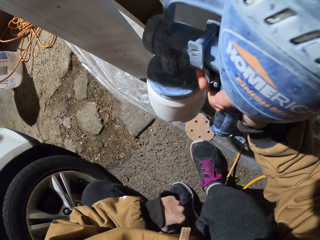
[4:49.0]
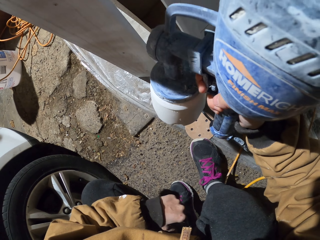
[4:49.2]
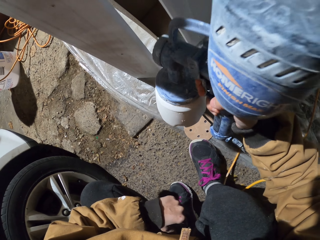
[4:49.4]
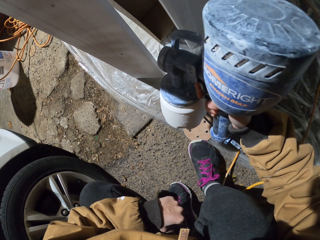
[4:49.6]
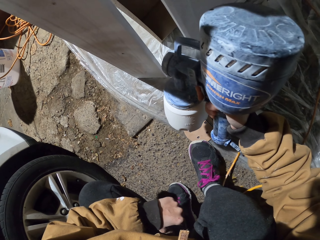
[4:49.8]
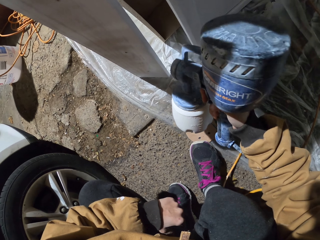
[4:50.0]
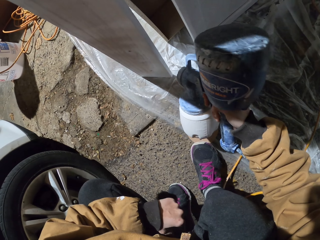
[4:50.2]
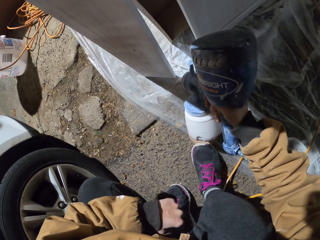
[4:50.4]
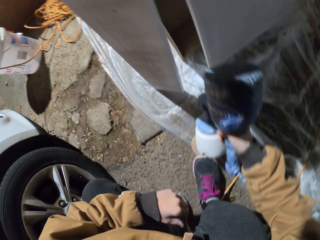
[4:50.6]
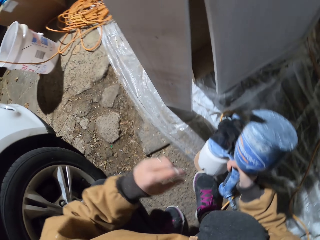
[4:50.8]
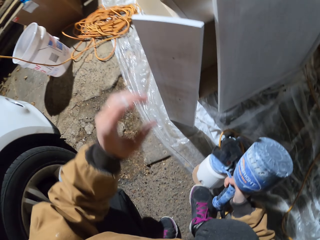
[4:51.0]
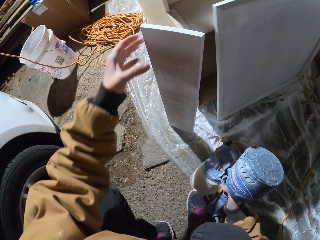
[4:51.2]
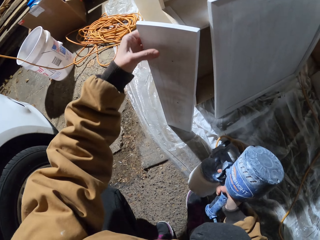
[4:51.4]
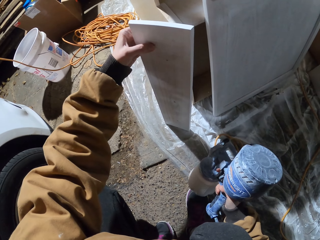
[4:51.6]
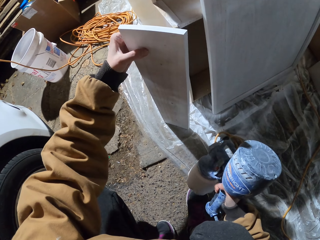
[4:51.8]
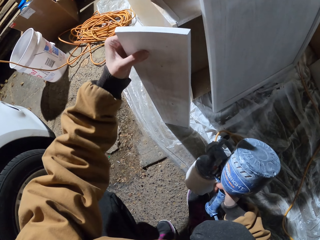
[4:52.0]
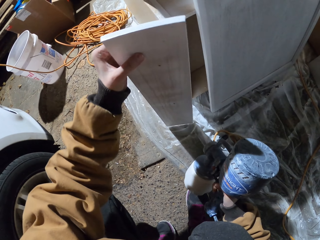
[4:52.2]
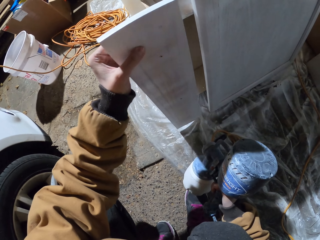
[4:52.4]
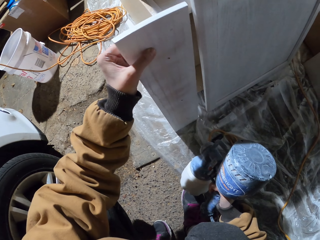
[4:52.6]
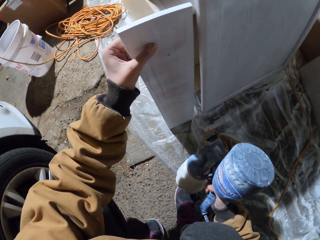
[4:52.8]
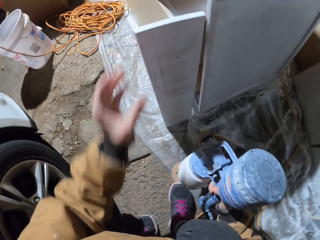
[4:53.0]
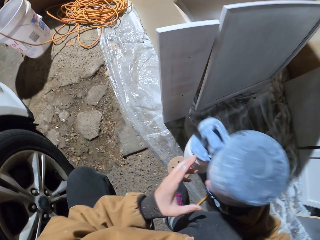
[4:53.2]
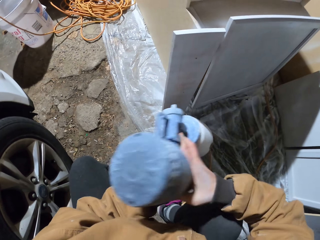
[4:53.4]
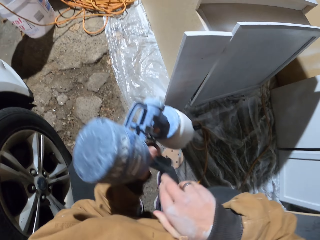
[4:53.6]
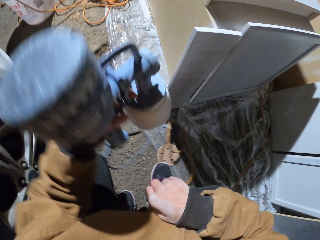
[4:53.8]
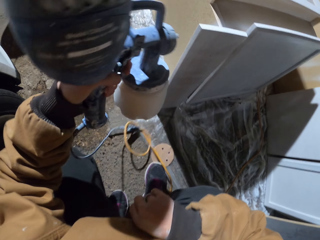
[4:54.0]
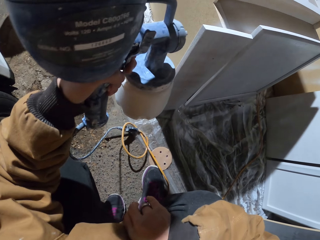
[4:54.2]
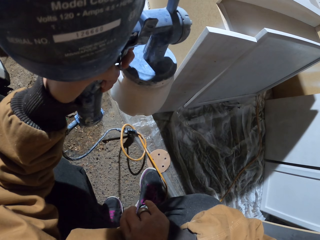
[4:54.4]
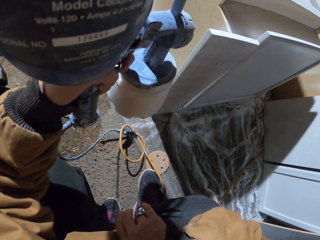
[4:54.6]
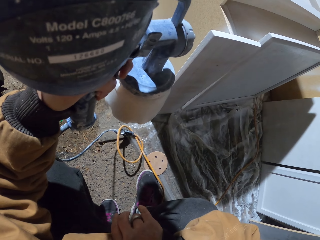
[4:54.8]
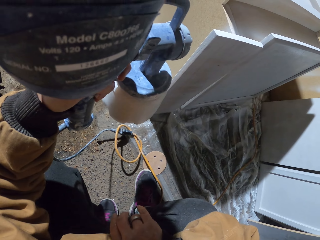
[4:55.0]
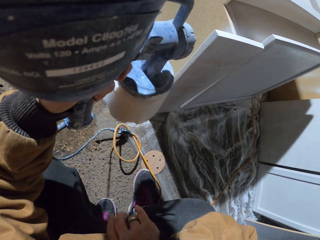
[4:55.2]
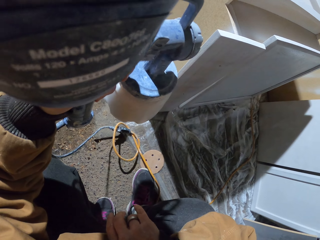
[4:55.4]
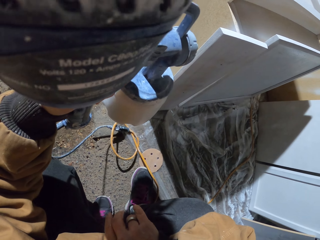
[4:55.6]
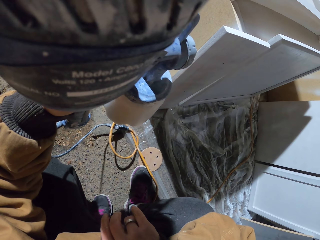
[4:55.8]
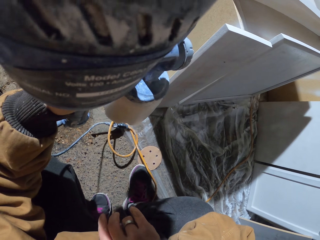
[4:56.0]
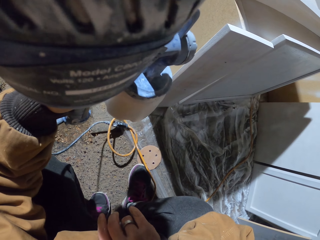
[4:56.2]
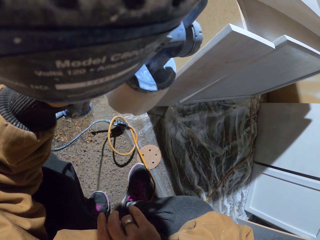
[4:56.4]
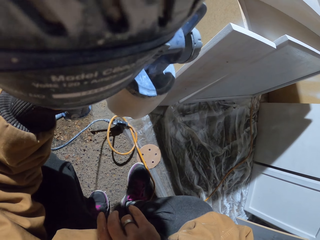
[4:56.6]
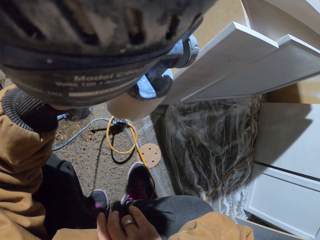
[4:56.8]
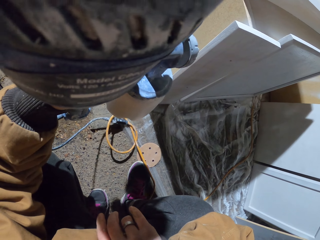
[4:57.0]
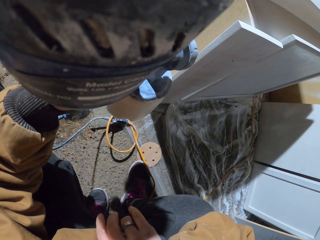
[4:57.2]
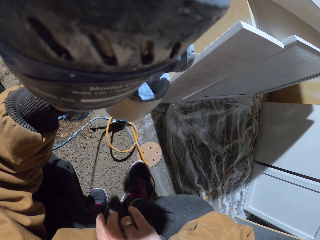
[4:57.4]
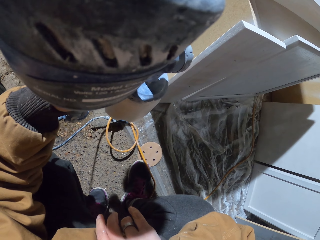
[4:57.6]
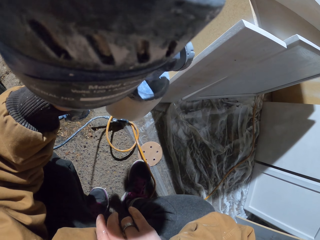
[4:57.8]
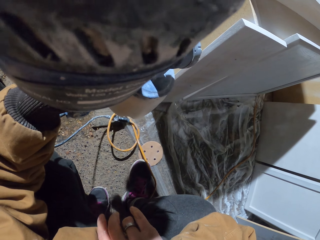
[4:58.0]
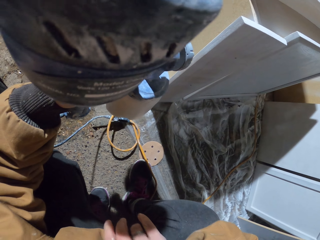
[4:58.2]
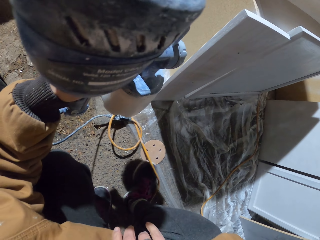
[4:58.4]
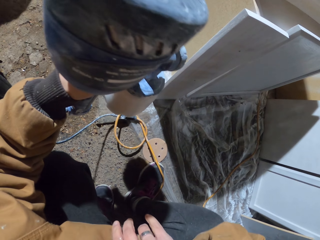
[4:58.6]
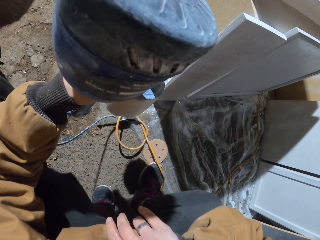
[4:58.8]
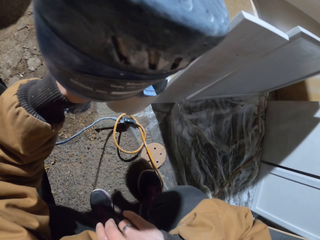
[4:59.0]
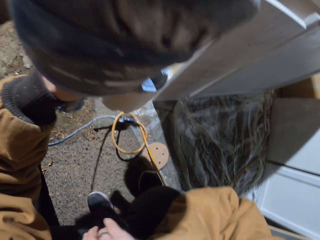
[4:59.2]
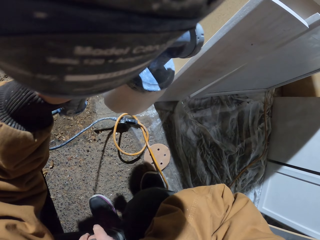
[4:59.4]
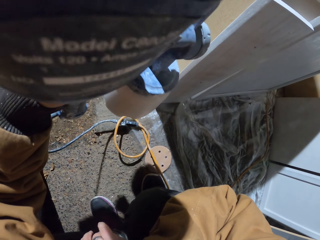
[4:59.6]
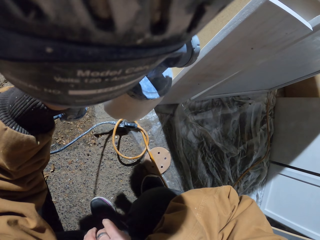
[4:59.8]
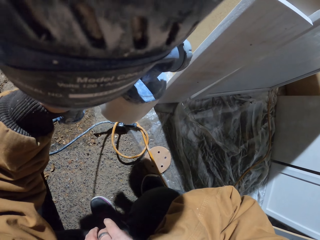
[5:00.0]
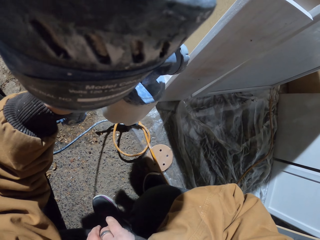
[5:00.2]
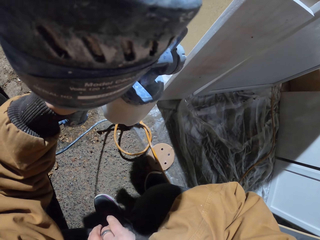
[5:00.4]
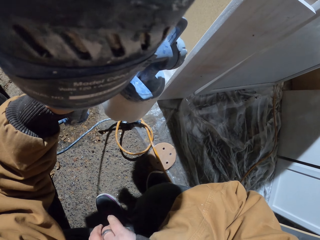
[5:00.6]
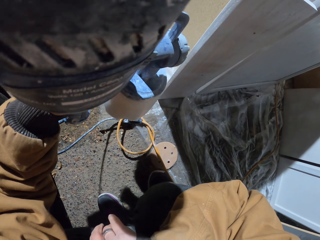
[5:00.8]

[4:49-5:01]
The camera wearer picks up wood. He holds the piece of wood with his other hand. He places the piece of wood beside the cupboard. He transfers the spraying gun to his other hand. He sprays the piece of wood on the edge vertically with the HomeRight machine.

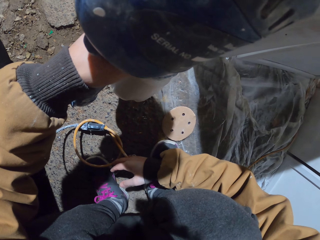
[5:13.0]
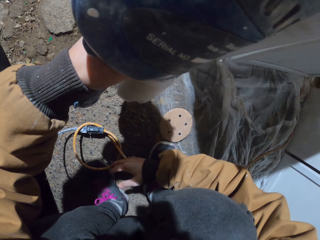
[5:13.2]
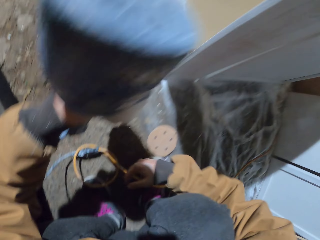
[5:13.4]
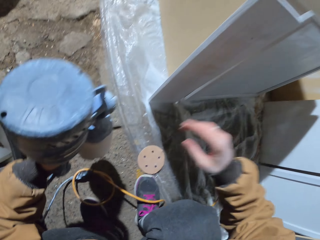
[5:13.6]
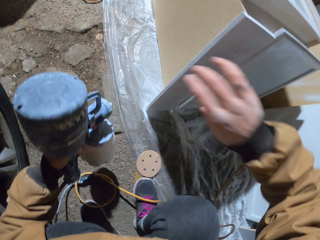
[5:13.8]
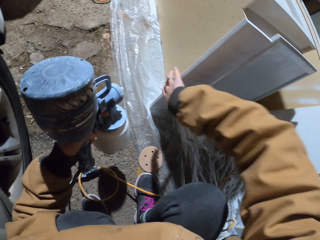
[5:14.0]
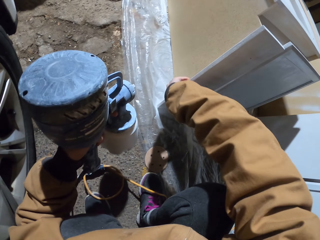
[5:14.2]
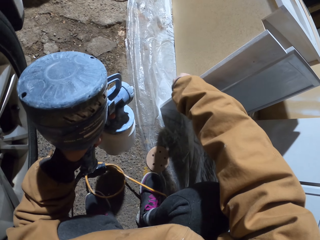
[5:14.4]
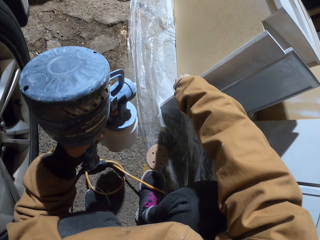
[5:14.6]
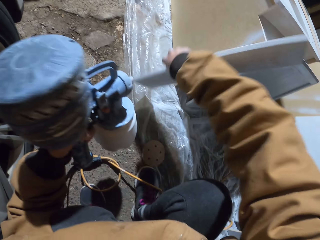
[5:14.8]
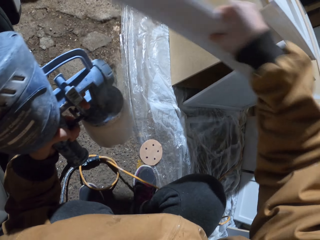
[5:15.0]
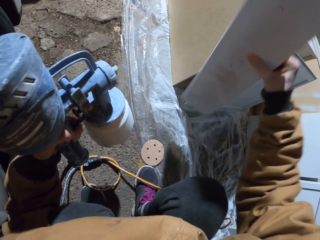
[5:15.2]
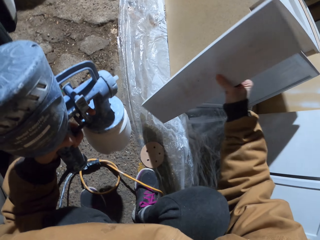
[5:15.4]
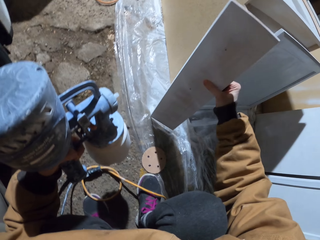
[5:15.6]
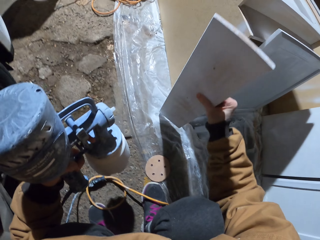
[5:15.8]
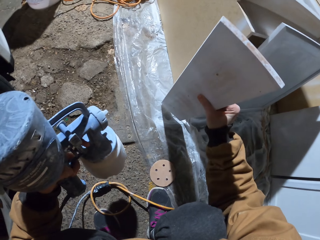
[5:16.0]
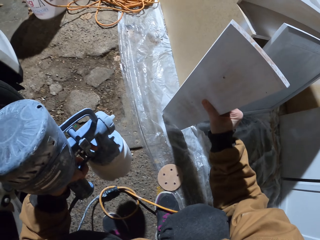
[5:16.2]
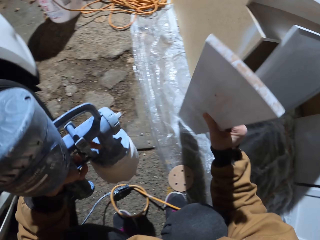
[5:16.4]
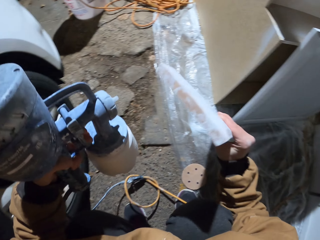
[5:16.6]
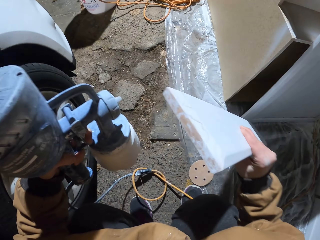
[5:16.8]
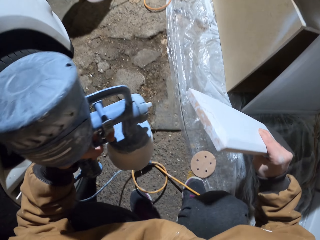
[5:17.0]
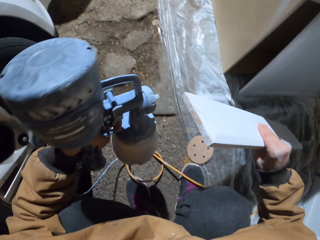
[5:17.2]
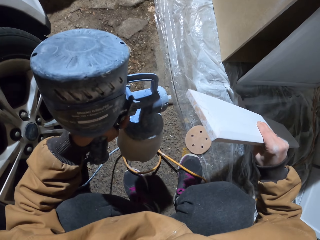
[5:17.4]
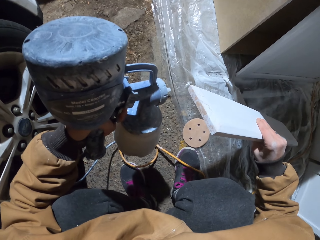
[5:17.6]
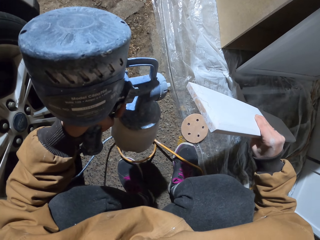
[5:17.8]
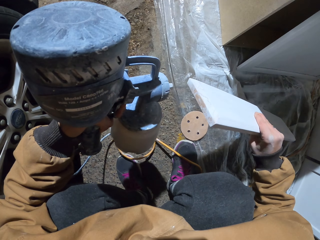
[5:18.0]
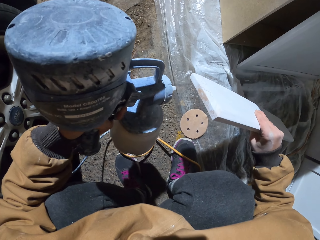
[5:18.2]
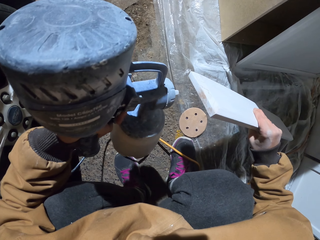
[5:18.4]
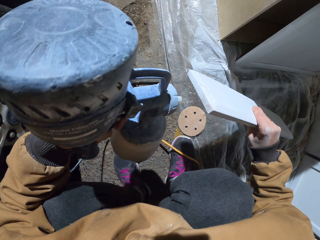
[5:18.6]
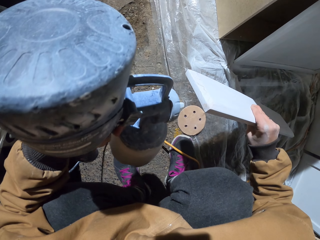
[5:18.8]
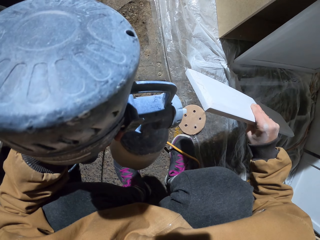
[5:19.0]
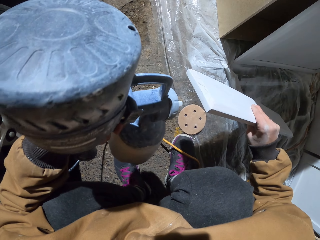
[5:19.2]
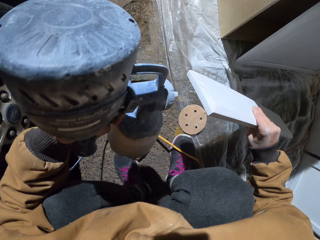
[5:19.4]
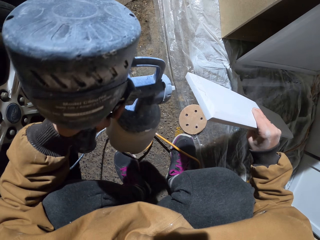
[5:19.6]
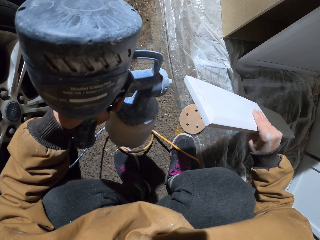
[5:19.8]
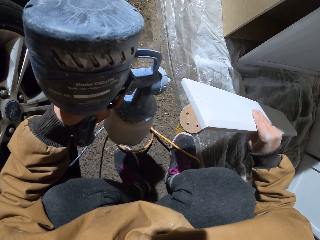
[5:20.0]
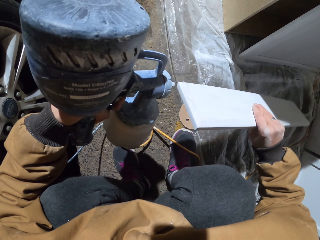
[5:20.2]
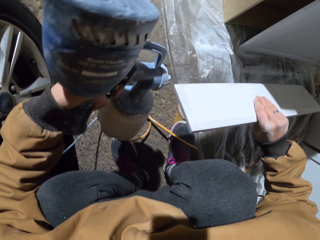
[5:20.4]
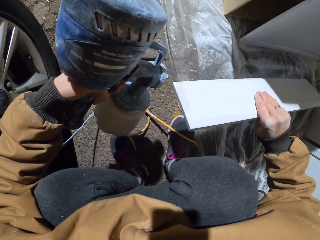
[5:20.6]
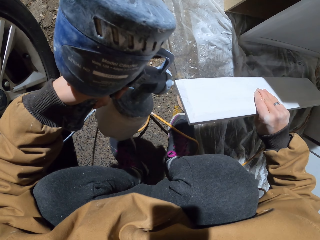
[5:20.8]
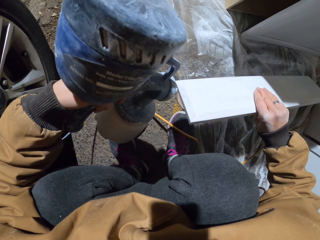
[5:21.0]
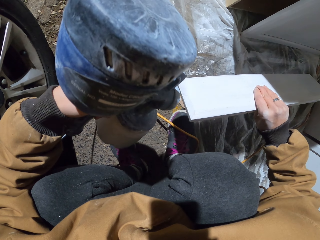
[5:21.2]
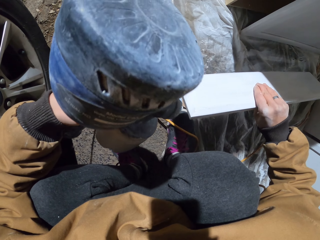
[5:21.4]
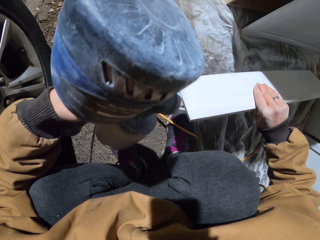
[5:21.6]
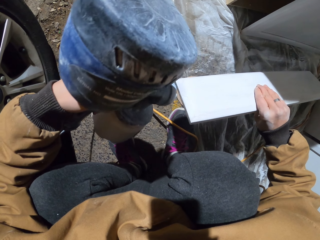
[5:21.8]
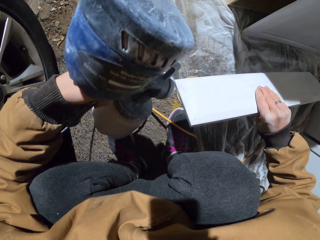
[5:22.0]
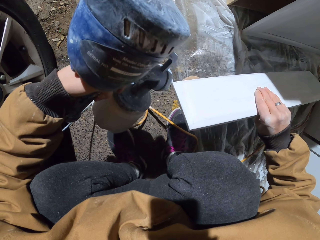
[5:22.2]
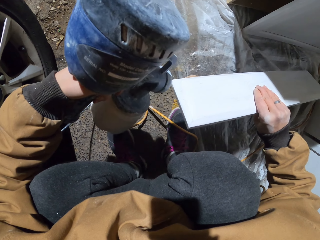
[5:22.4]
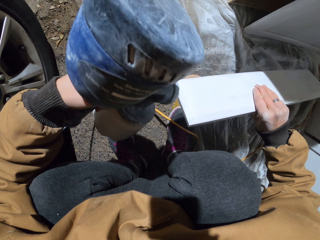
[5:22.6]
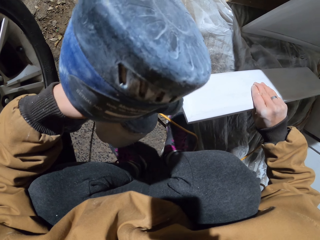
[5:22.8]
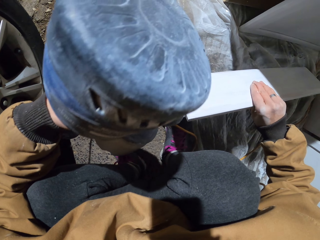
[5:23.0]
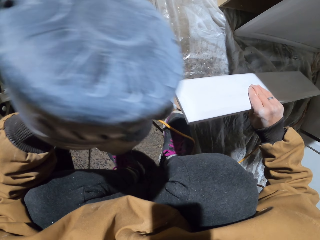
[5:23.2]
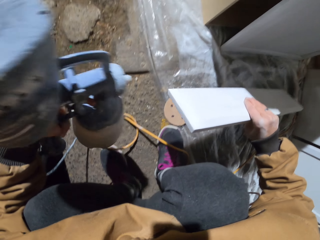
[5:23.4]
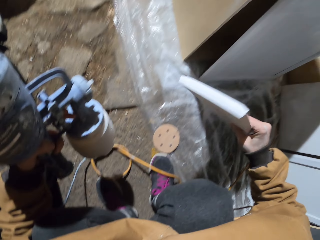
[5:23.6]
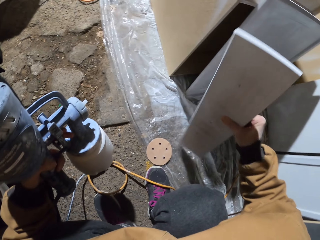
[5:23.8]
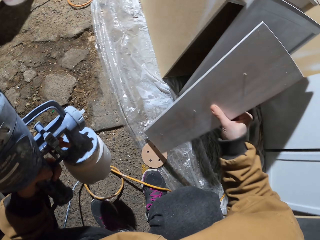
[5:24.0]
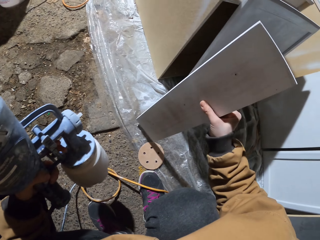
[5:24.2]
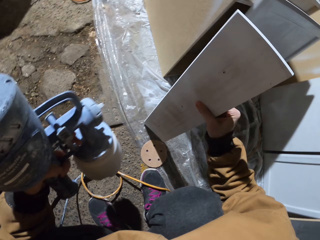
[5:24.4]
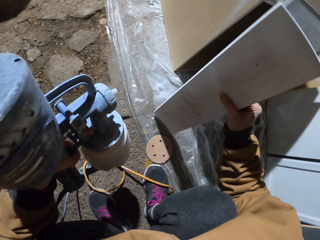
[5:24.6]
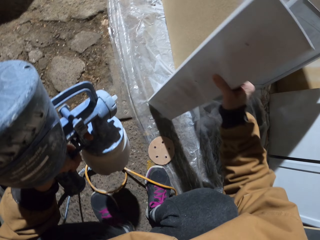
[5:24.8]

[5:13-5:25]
The camera wearer holds the piece of wood with his hand. He picks up the wood. He turns the piece of wood. He sprays the piece of wood on the edge with a HOMERIGHT machine.
